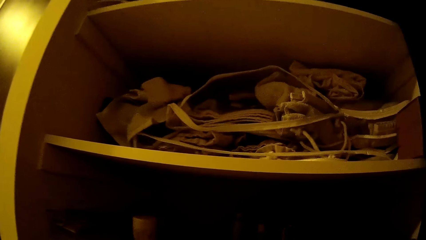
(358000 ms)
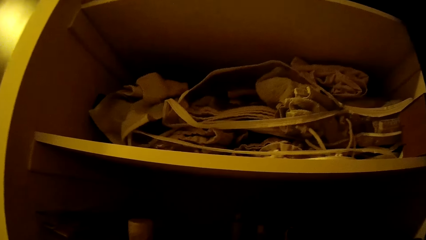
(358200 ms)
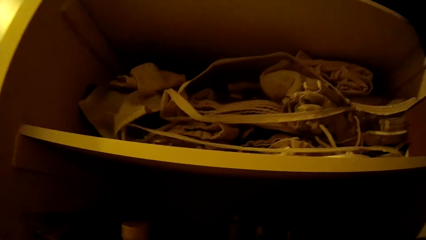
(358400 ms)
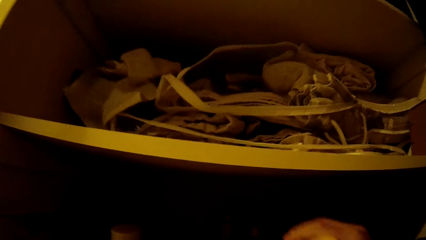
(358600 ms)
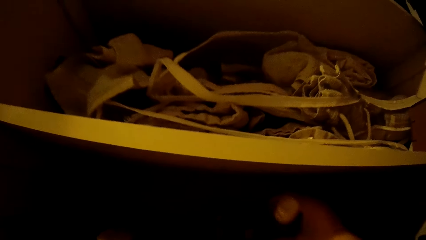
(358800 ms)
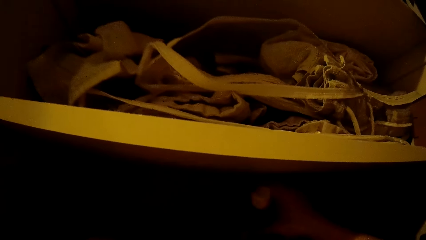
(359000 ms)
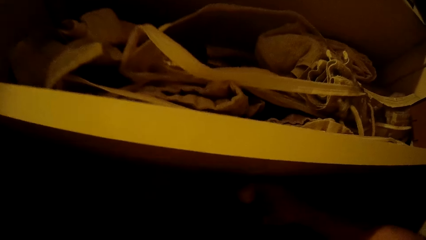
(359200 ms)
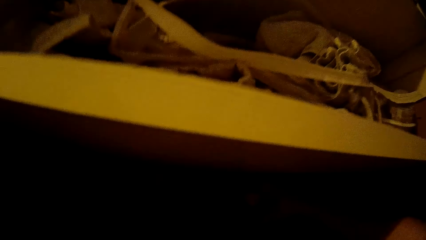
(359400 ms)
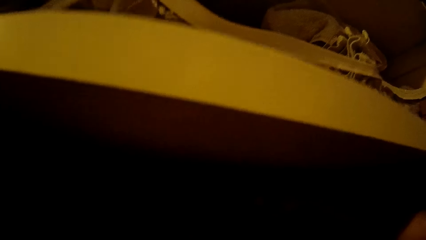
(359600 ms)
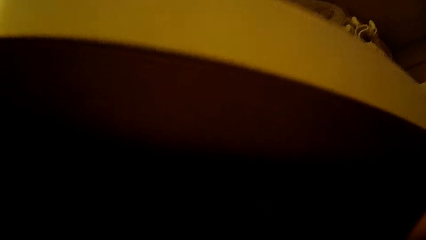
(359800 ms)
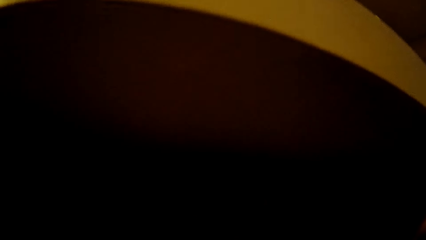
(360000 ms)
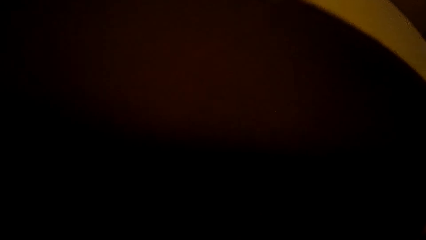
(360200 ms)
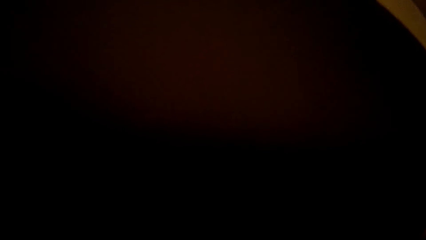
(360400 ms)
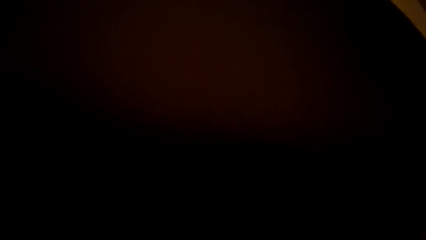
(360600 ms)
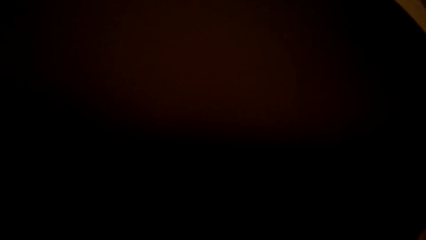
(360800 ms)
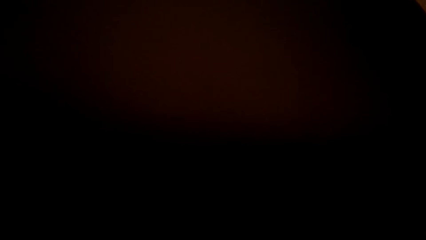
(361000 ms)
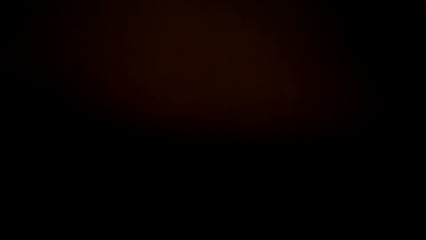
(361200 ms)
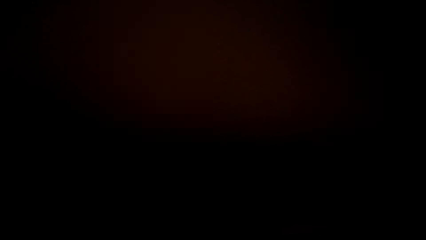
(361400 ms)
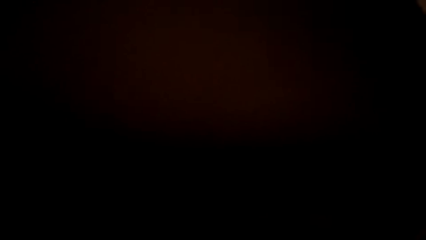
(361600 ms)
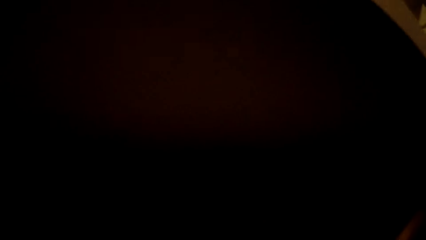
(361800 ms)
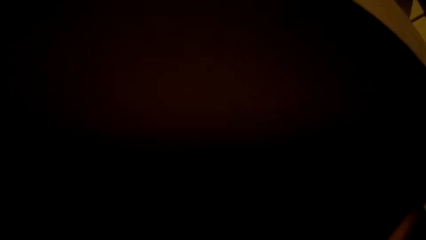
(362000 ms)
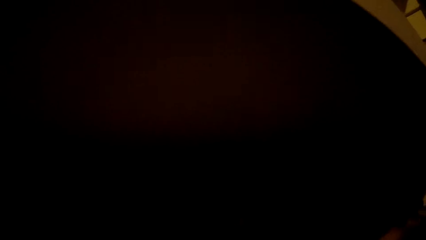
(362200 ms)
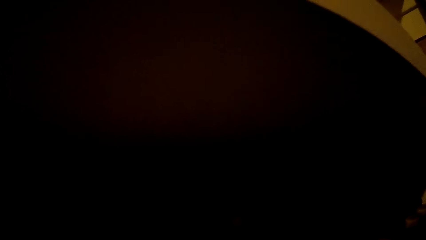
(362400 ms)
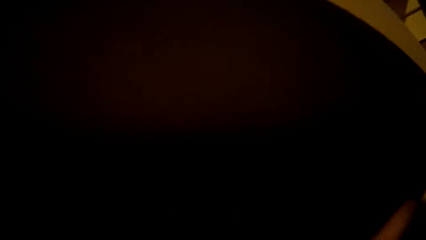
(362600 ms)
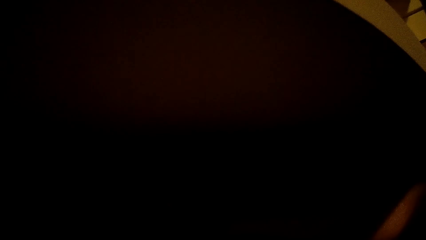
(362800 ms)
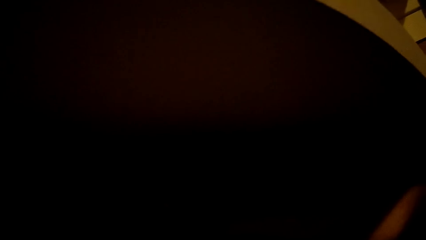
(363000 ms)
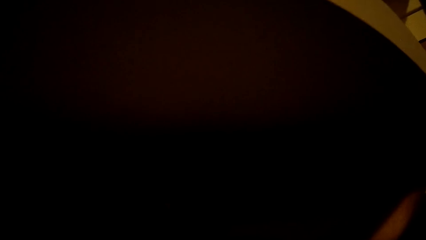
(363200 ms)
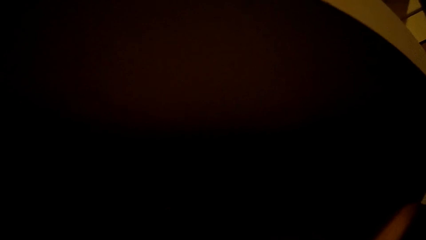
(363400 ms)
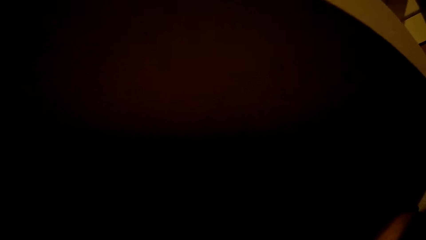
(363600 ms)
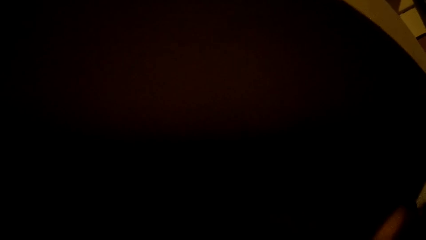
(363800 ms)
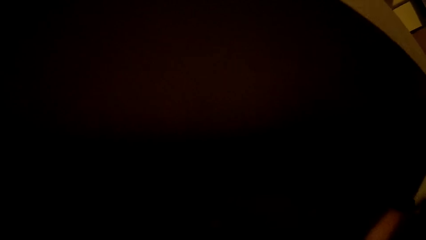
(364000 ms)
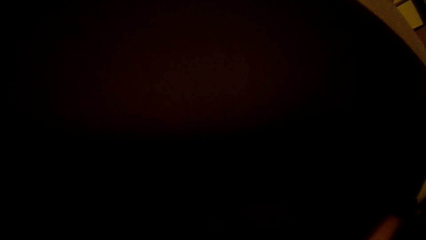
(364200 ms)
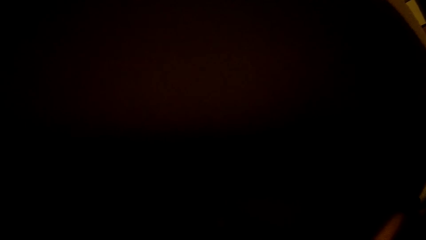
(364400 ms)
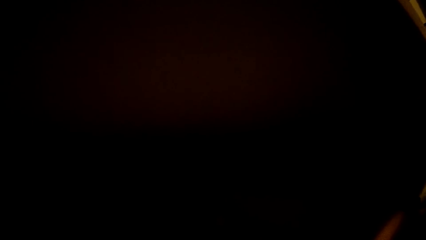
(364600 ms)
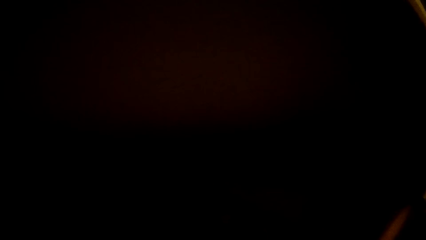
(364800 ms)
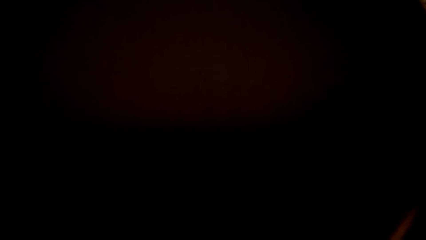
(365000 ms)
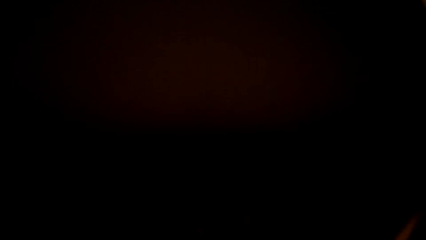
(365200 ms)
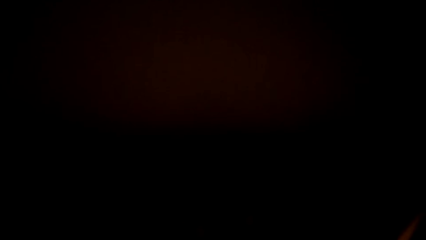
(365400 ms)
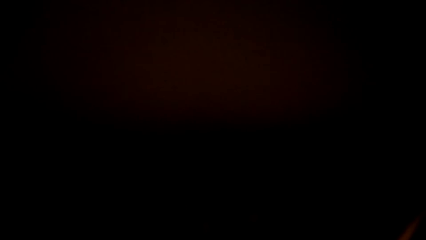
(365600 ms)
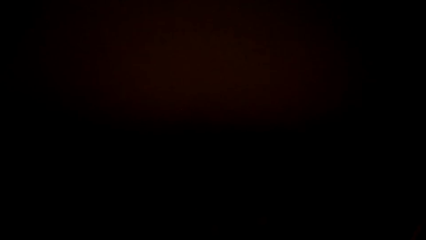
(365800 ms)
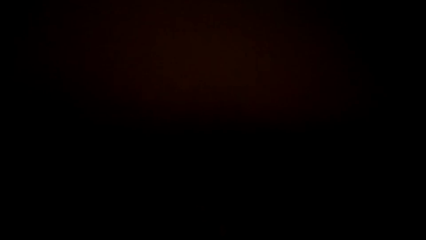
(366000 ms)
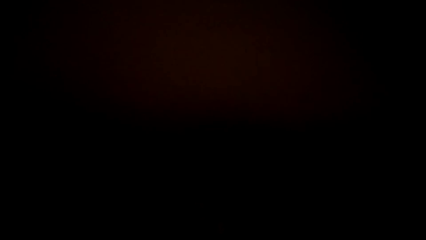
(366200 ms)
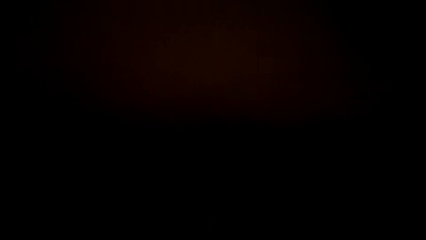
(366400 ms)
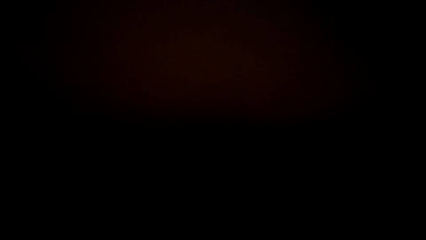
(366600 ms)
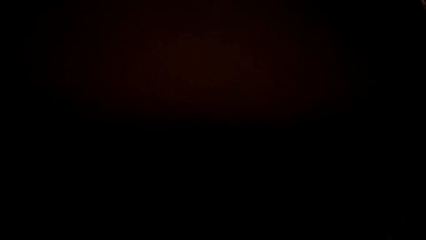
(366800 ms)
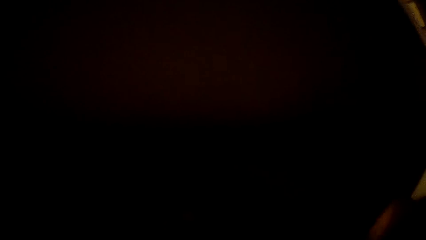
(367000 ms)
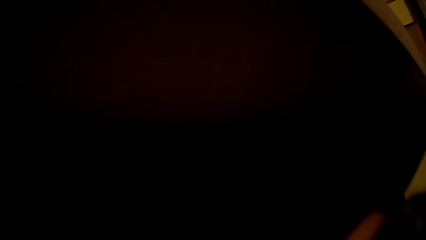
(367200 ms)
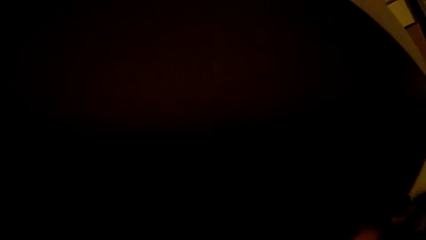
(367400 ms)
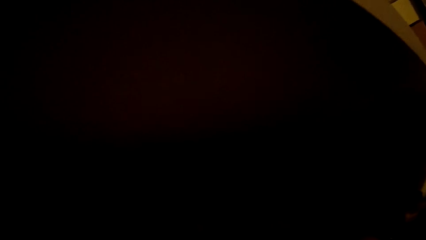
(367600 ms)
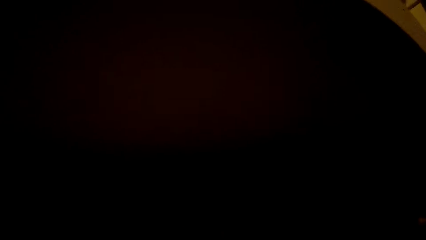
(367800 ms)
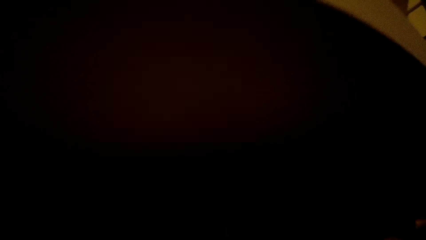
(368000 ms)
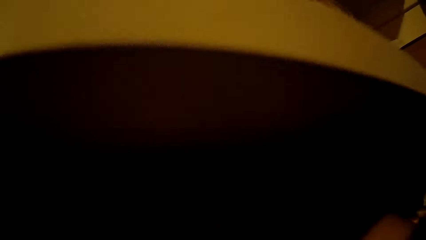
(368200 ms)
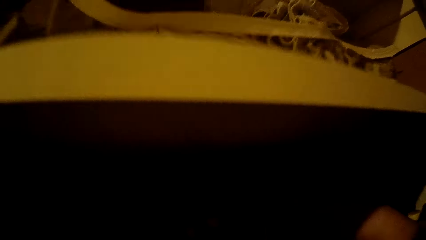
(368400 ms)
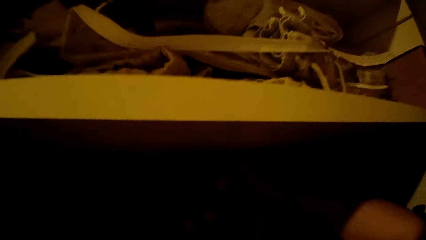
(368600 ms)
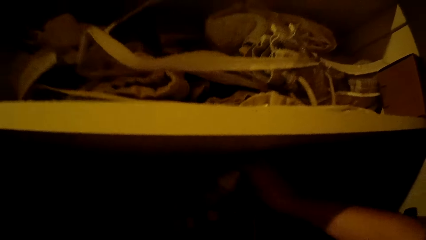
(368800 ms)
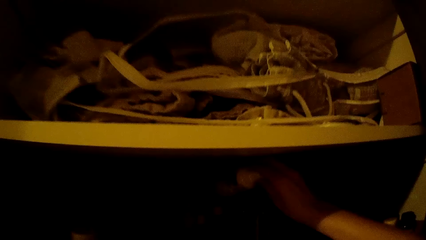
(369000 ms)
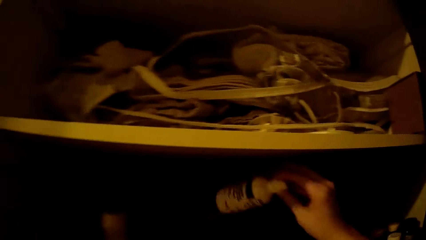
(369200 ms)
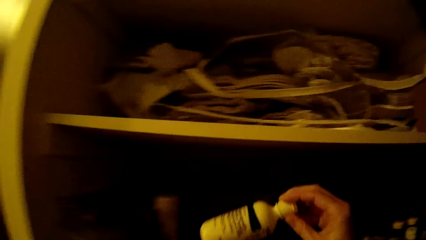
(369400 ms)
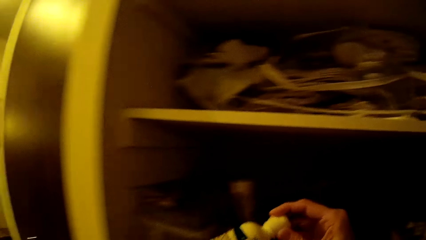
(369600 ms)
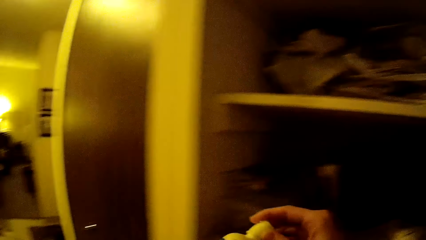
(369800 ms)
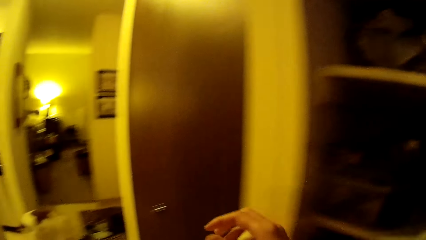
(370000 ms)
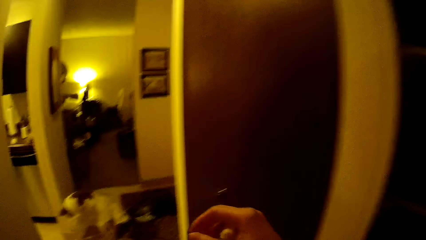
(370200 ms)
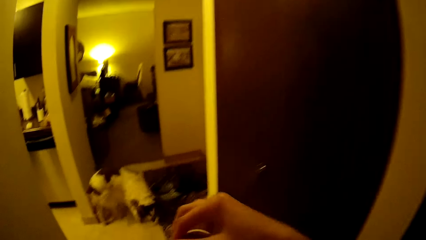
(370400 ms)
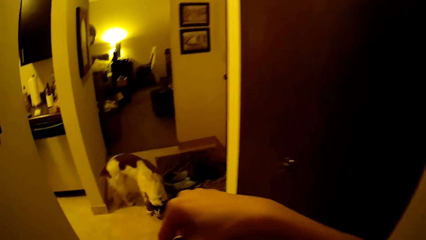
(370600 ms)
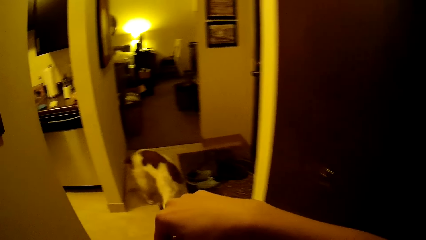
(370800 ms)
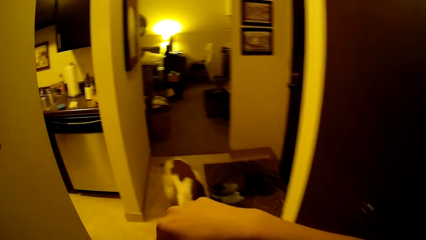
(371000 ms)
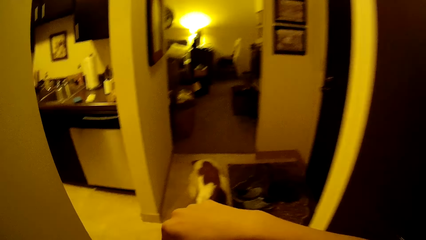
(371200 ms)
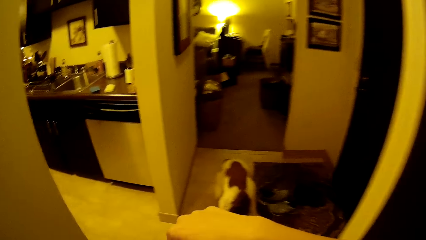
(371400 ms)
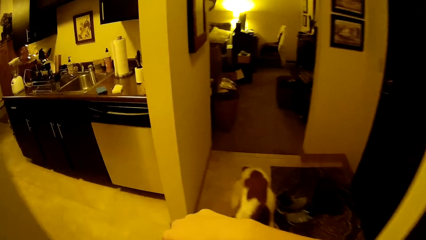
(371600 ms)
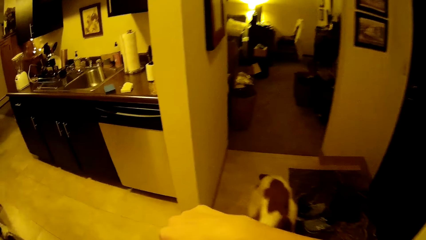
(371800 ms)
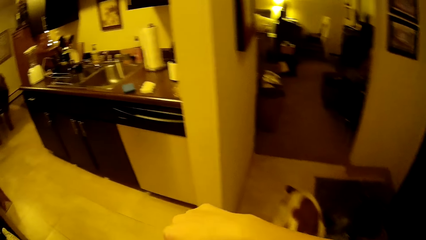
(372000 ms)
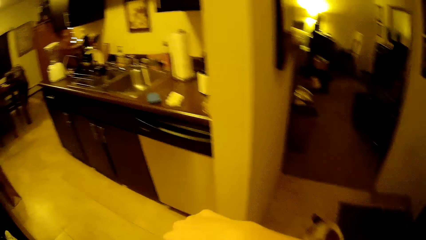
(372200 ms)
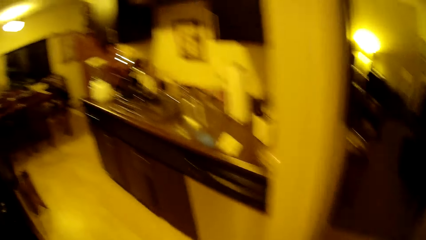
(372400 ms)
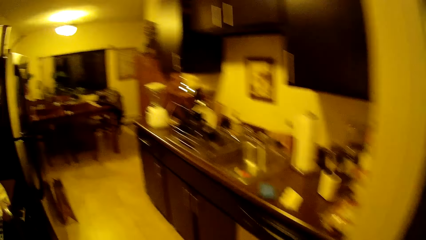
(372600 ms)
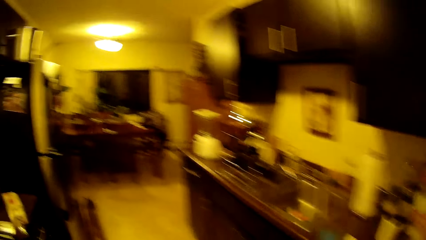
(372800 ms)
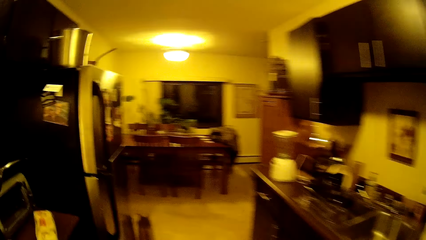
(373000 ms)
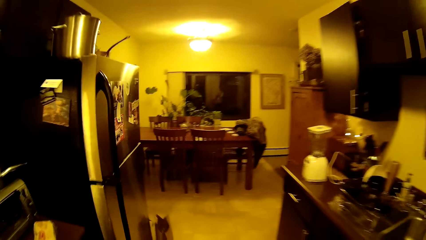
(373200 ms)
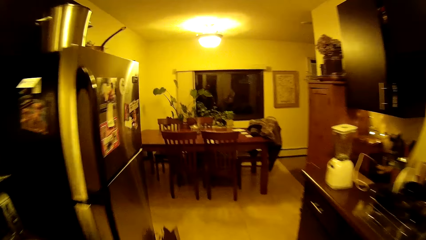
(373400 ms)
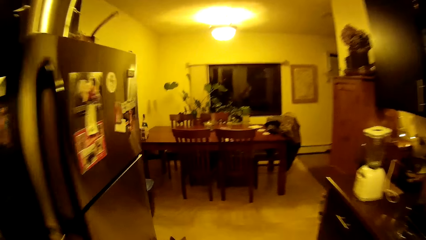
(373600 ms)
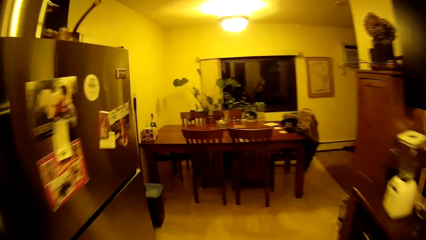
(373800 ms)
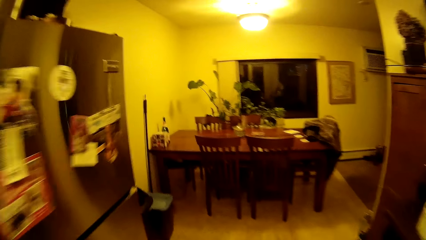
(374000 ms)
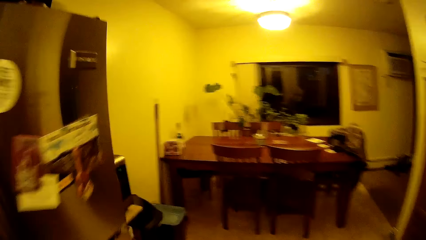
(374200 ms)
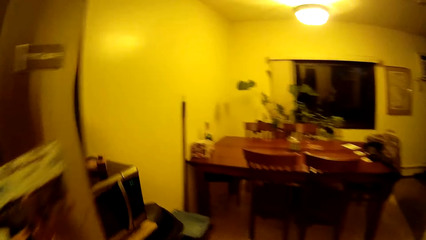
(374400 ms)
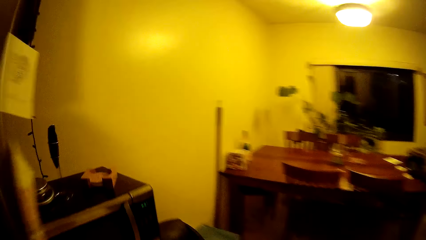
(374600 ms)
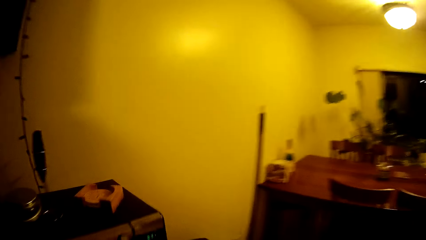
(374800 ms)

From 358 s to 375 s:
The camera wearer puts something in the shelf. She picks a bottle from the shelf with her right hand. She opens something. She moves to the kitchen.
